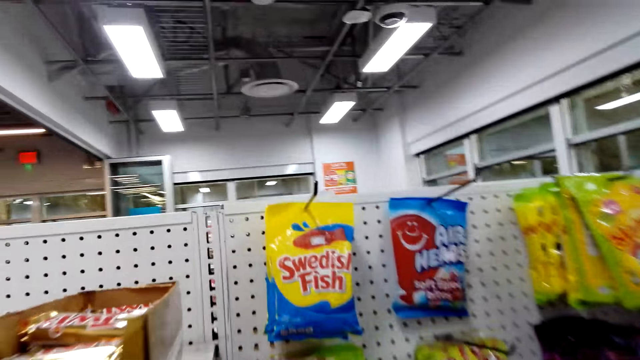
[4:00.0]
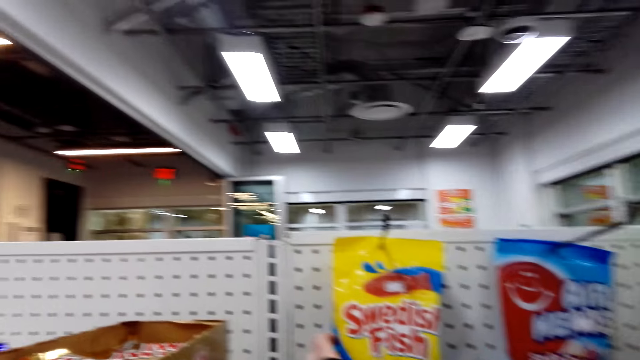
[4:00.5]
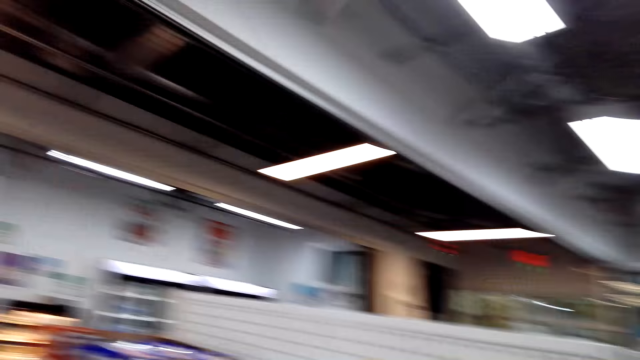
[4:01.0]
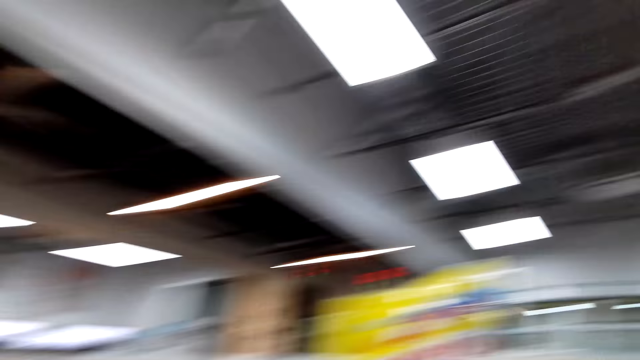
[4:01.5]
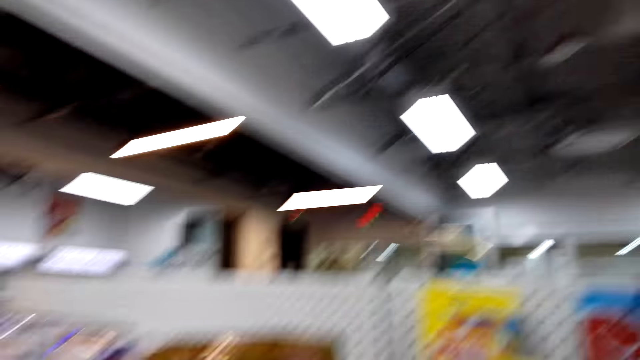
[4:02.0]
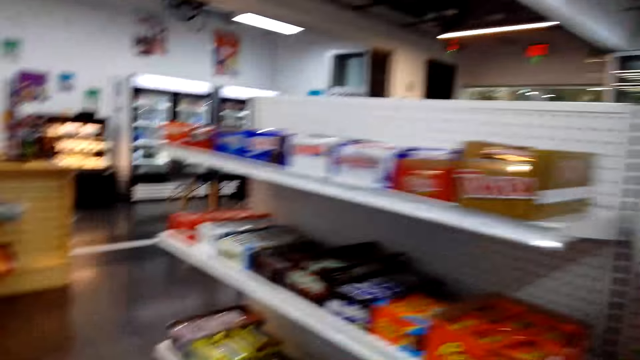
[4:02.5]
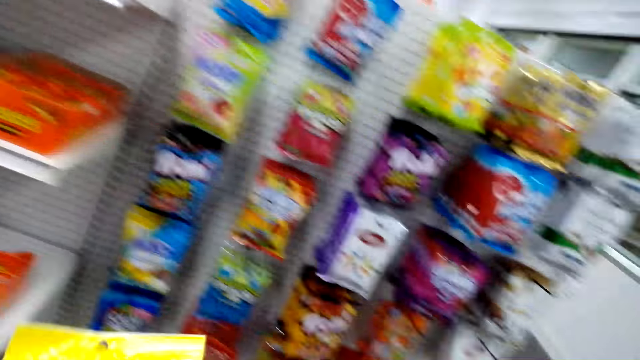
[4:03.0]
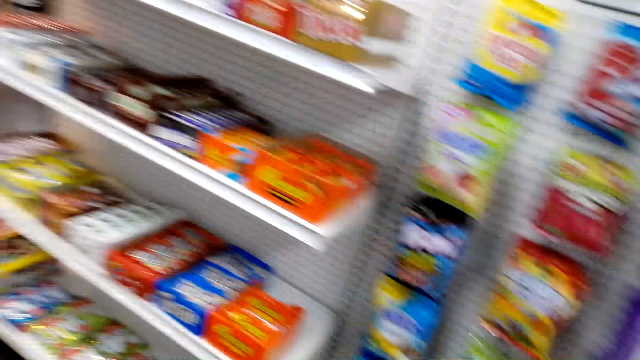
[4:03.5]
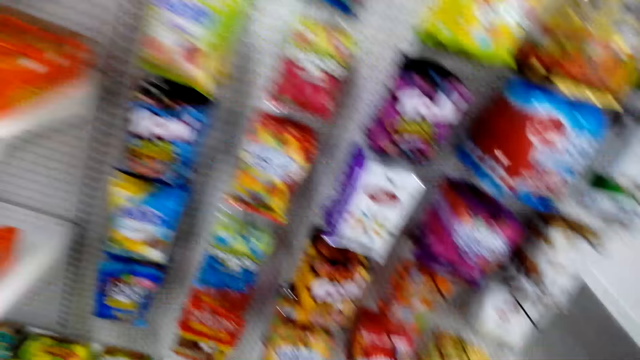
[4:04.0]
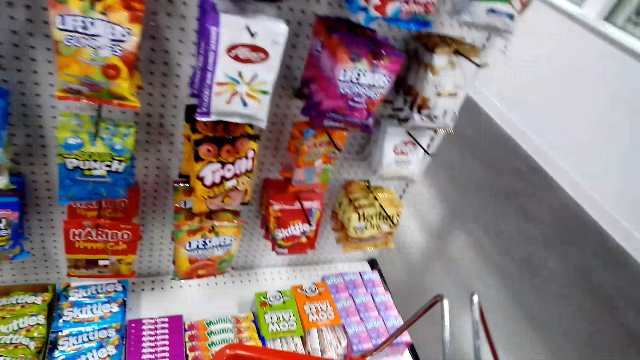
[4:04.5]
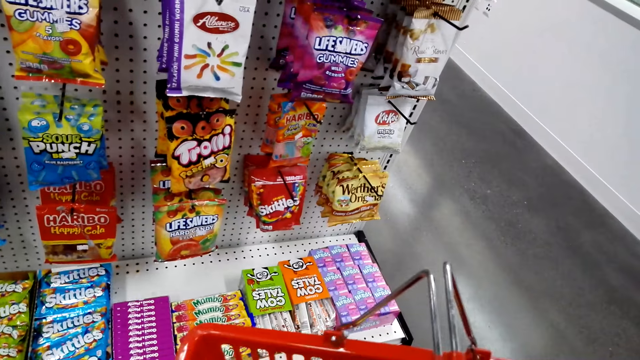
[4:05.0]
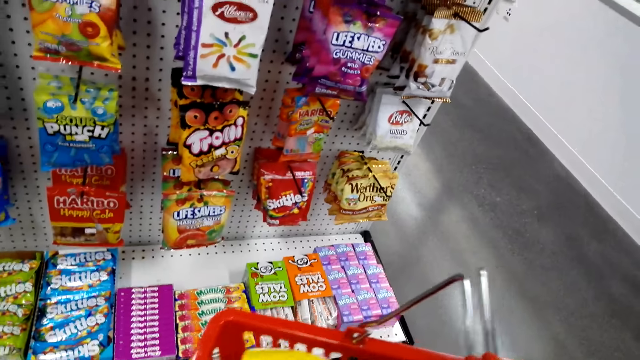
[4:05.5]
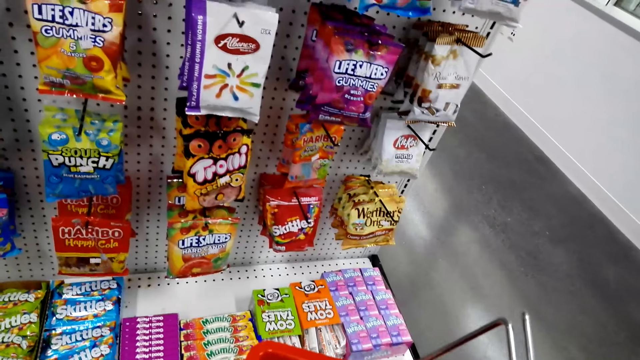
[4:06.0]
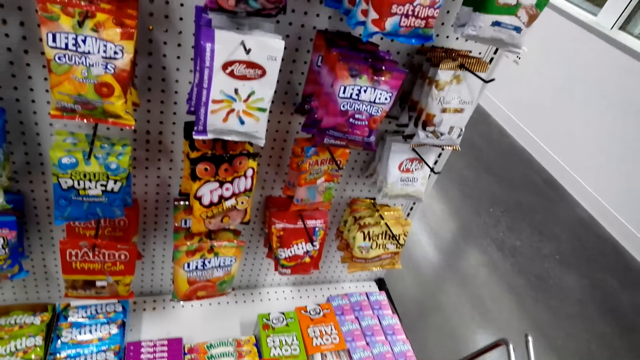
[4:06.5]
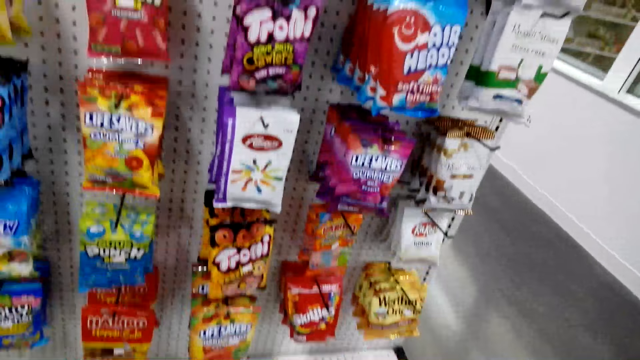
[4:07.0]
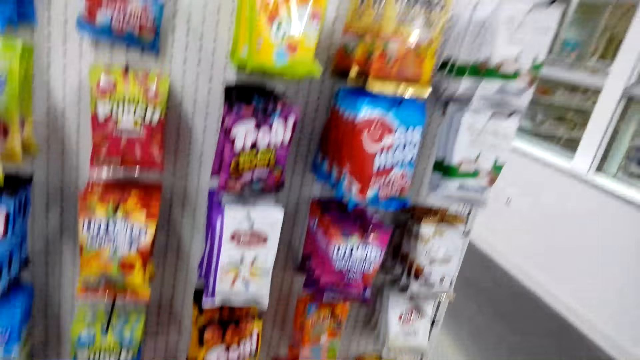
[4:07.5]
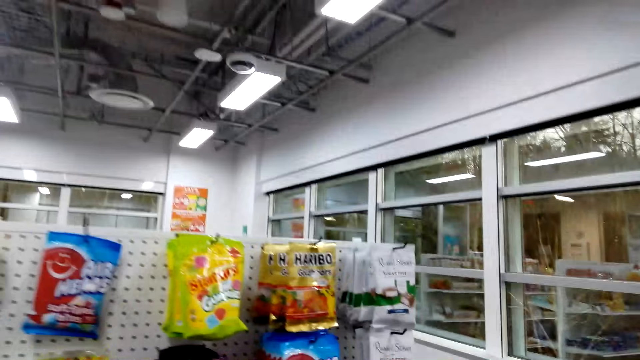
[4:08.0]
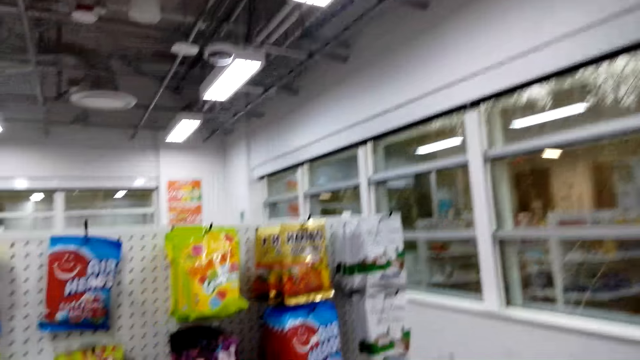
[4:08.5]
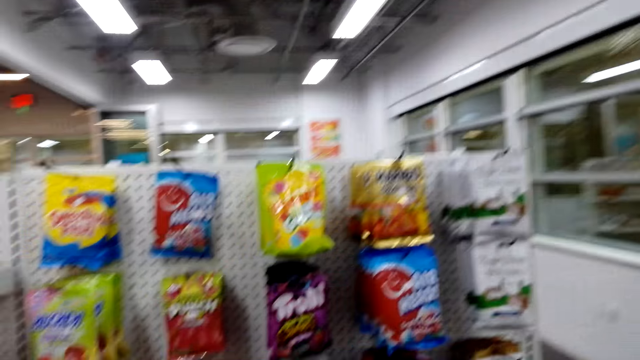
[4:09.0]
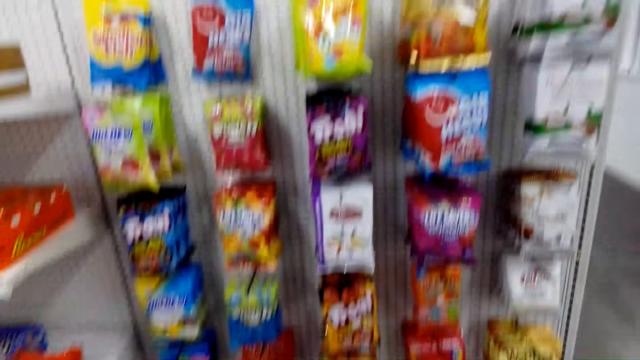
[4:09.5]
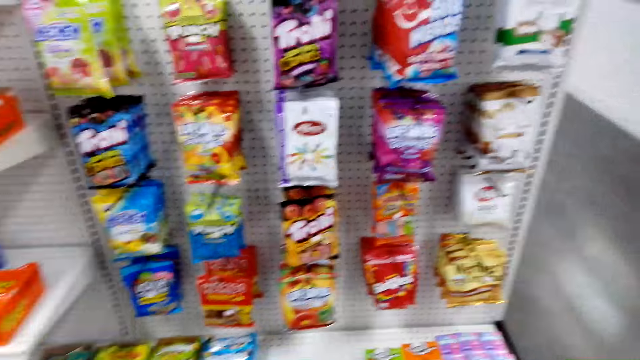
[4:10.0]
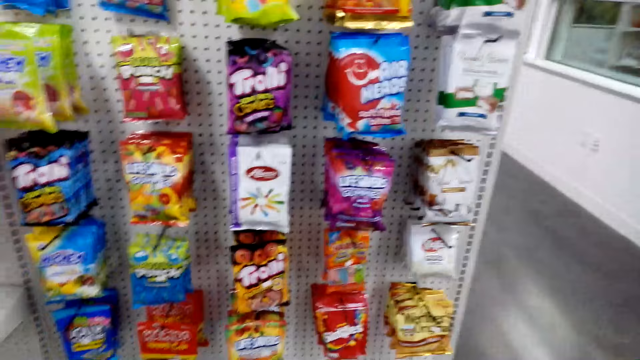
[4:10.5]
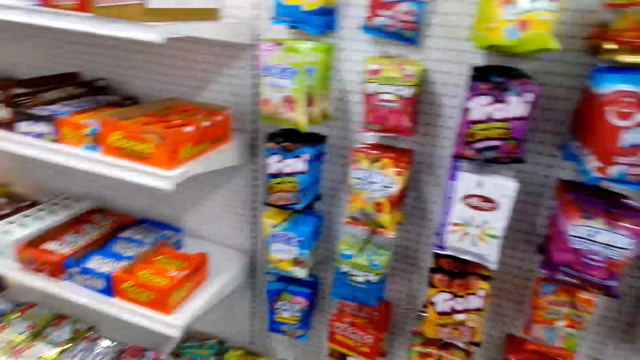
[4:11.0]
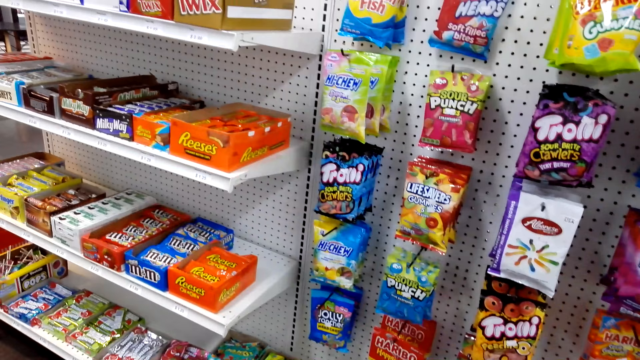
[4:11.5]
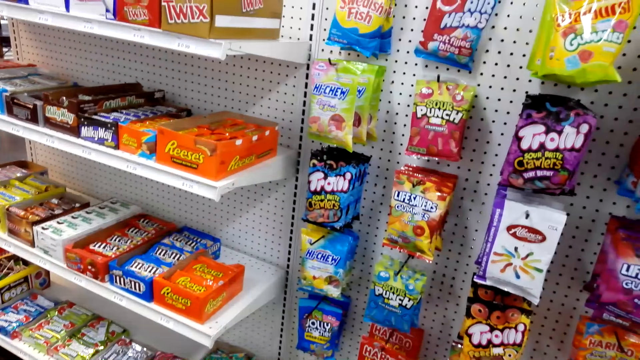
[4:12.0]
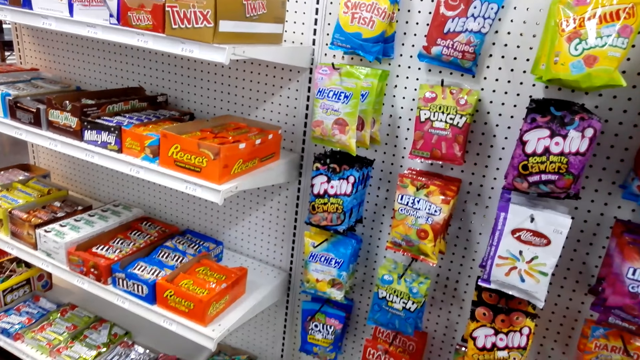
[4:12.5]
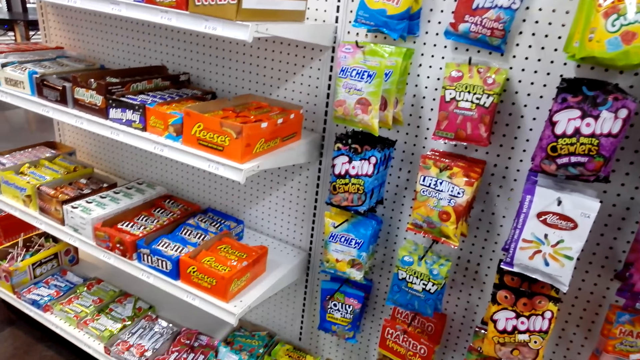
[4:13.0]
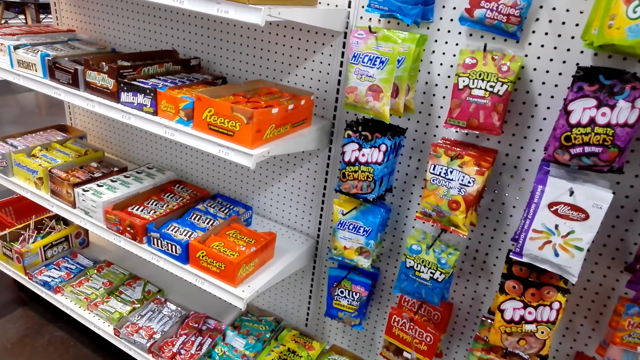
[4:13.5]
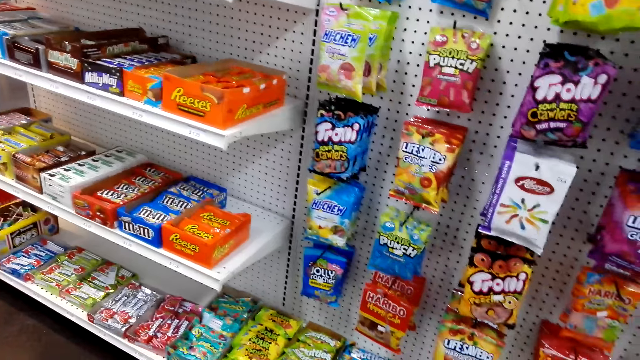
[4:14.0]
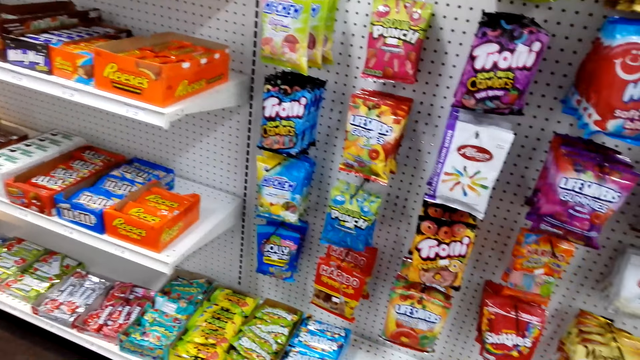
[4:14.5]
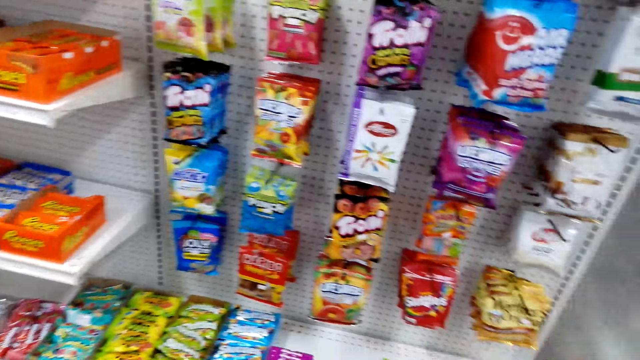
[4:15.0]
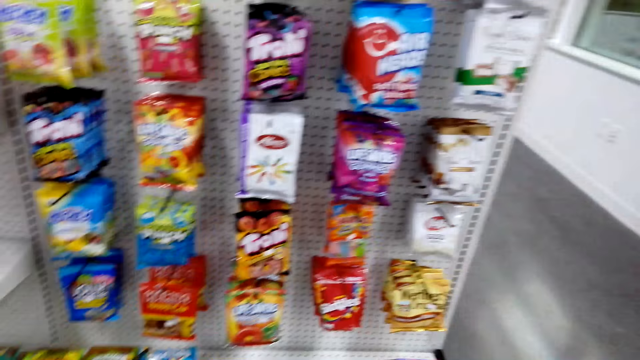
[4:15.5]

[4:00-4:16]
The camera wearer picks up the Swedish bites. They drop the Swedish fish. They look around.

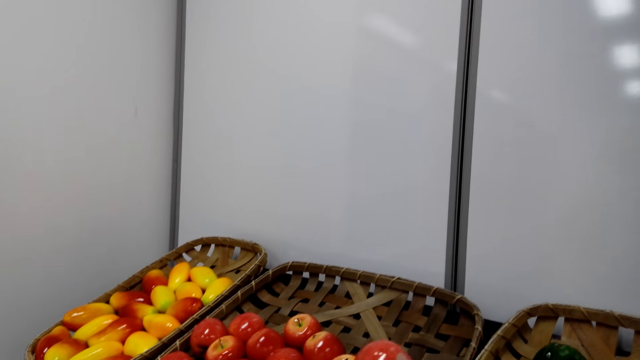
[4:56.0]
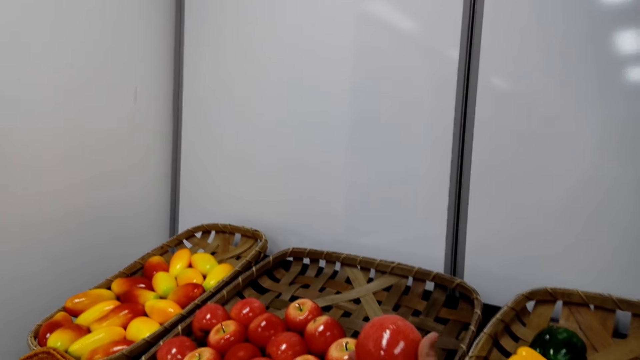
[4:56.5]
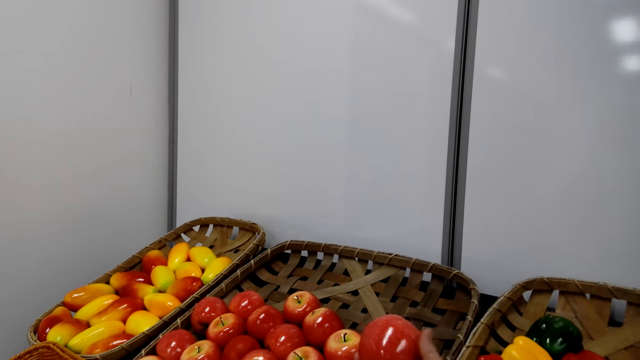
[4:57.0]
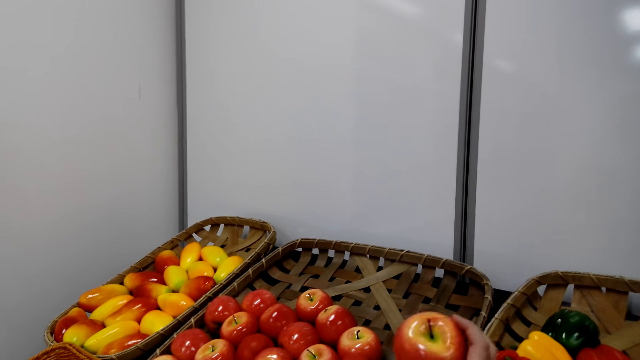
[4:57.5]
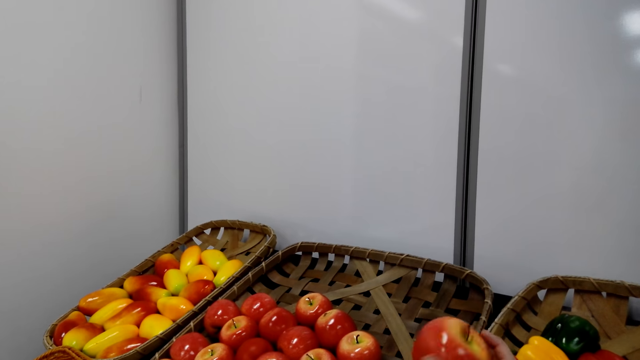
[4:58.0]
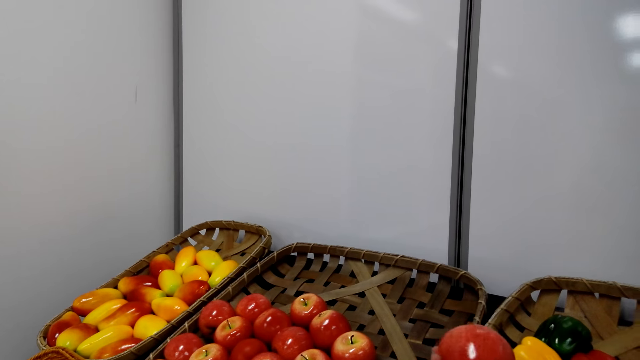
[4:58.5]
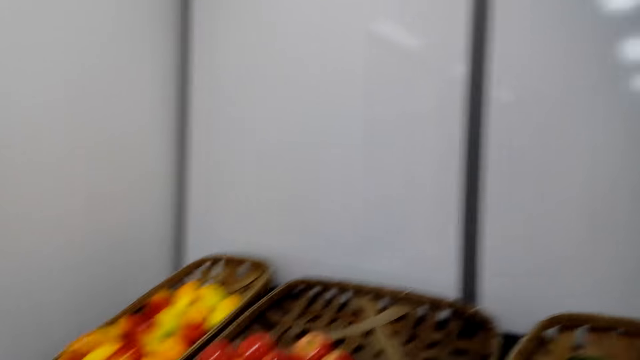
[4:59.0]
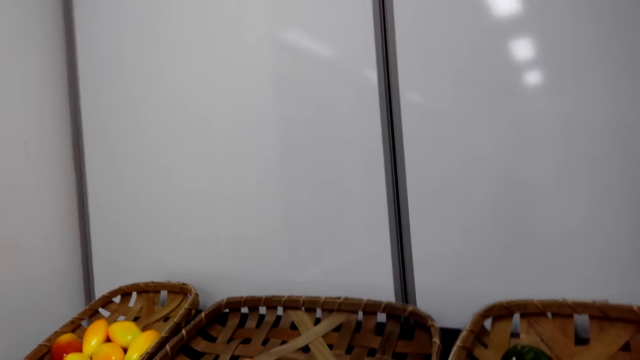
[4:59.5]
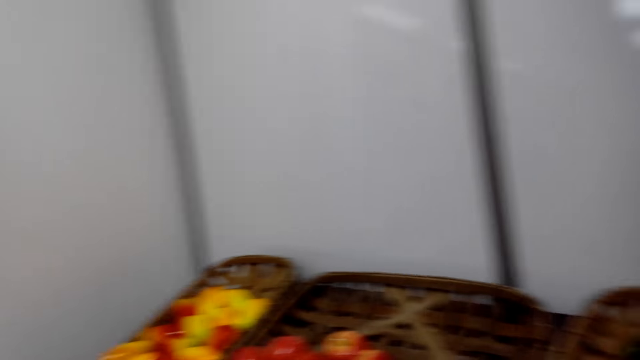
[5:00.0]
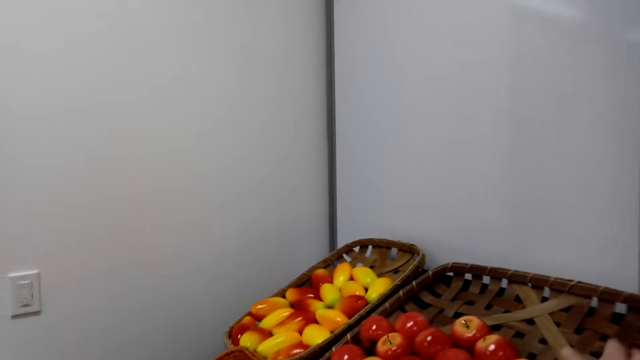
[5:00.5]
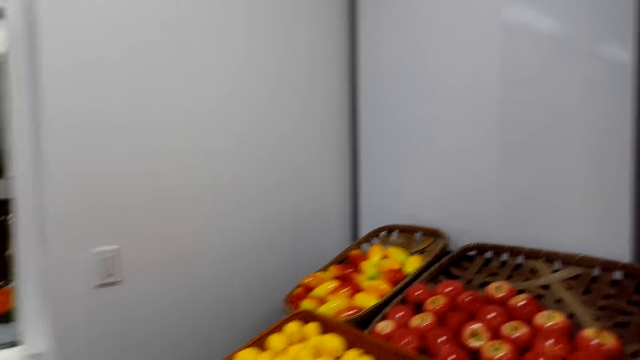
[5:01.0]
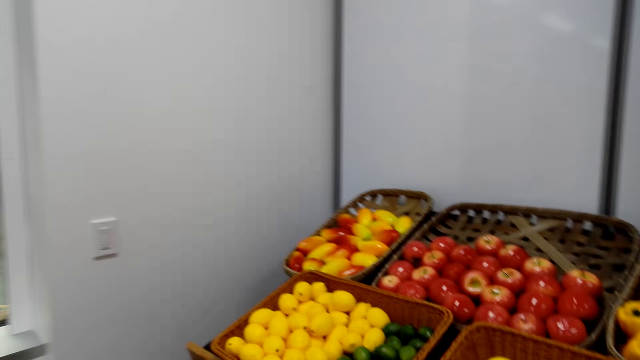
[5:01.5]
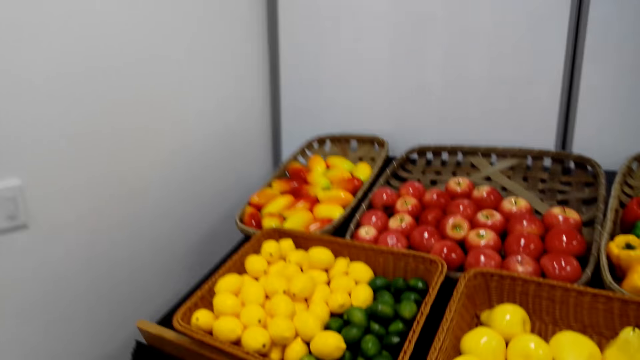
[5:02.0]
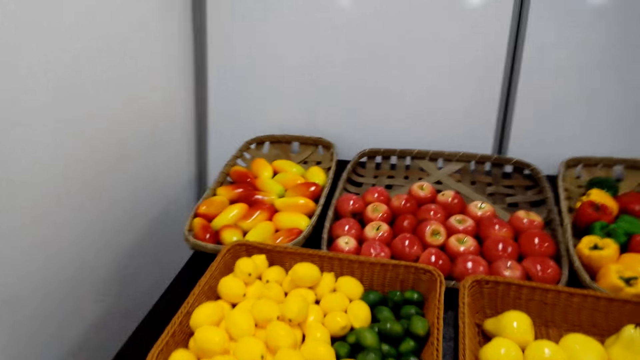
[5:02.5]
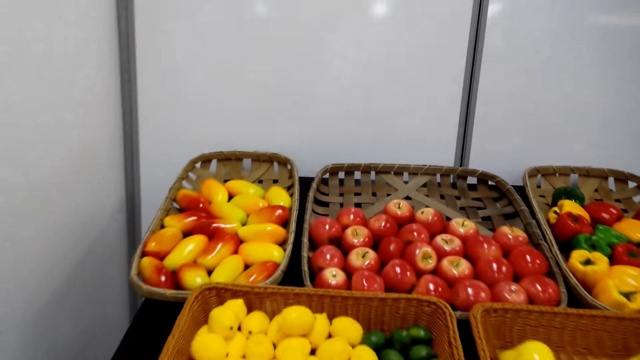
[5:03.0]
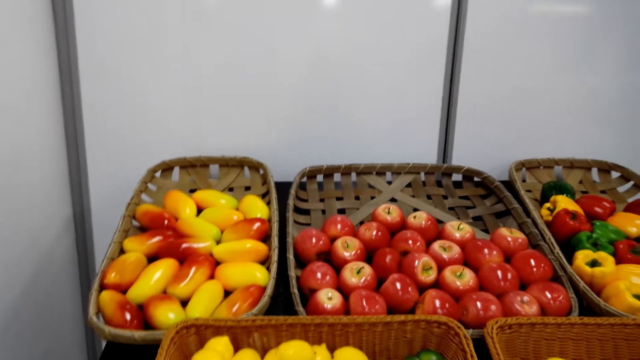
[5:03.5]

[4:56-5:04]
The camera wearer picks up an apple from a casket.
